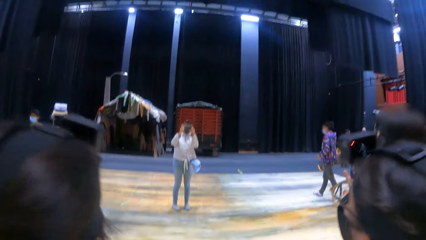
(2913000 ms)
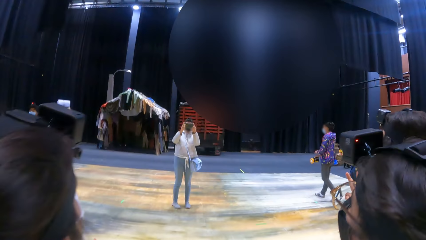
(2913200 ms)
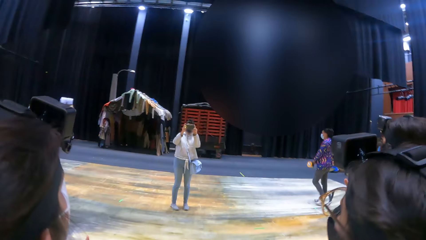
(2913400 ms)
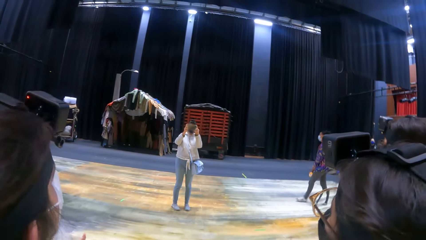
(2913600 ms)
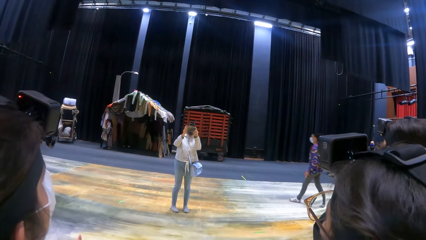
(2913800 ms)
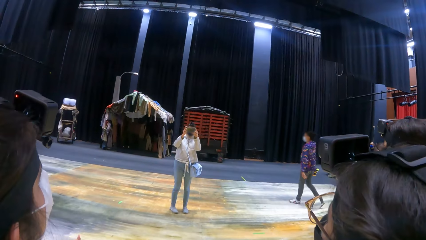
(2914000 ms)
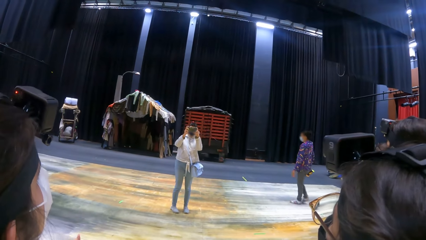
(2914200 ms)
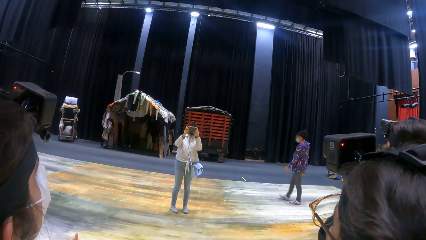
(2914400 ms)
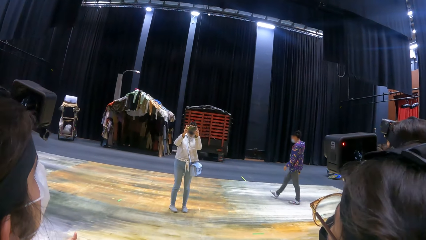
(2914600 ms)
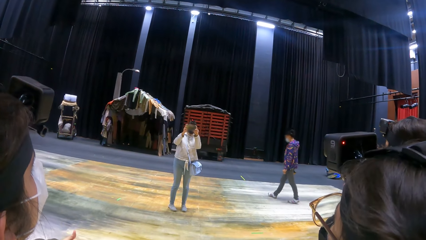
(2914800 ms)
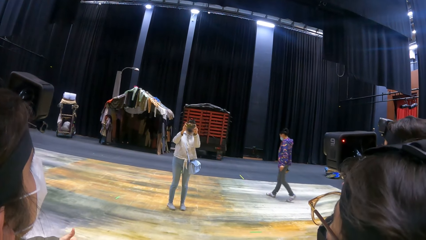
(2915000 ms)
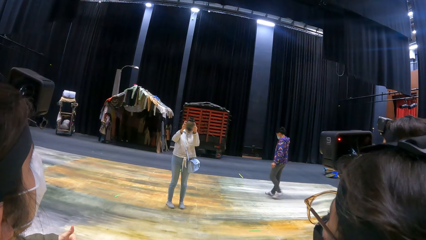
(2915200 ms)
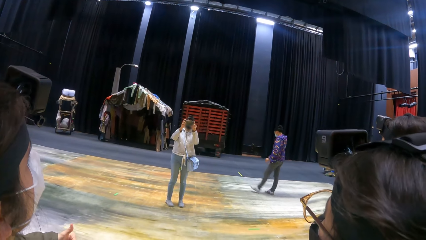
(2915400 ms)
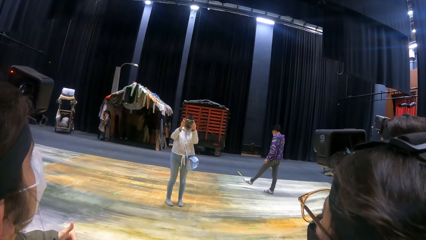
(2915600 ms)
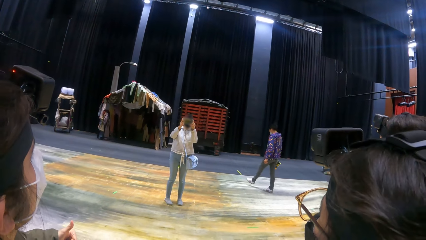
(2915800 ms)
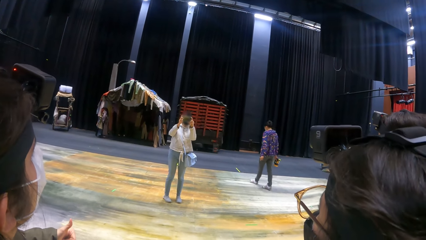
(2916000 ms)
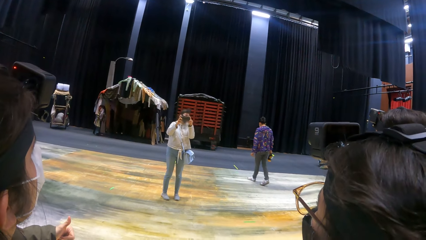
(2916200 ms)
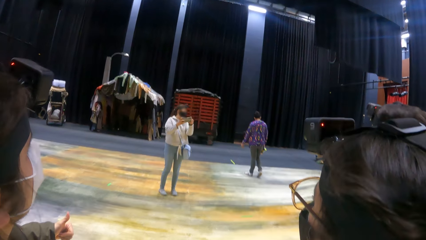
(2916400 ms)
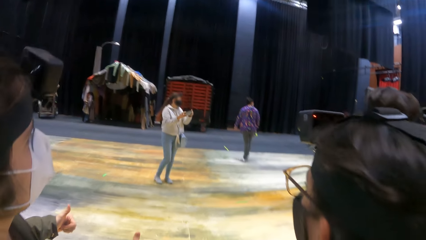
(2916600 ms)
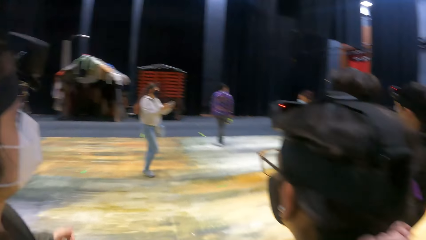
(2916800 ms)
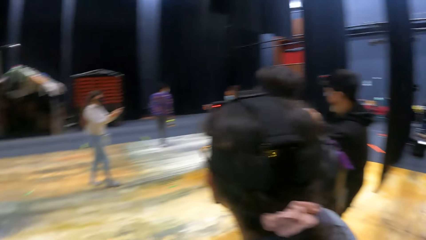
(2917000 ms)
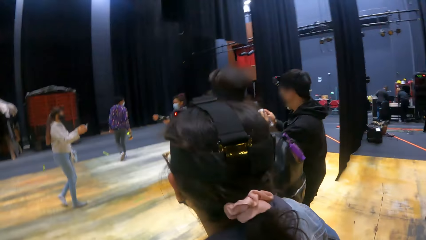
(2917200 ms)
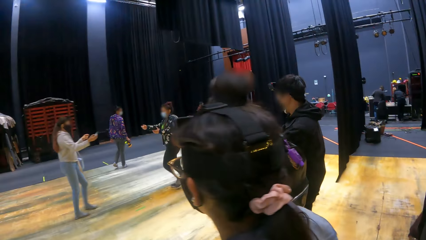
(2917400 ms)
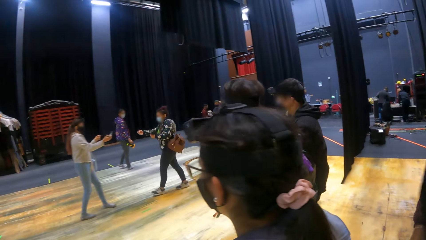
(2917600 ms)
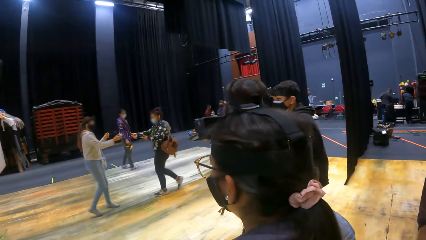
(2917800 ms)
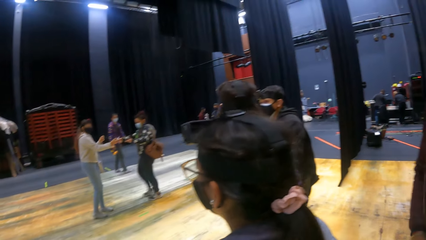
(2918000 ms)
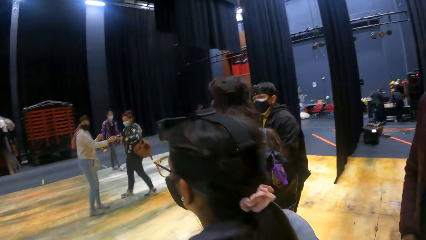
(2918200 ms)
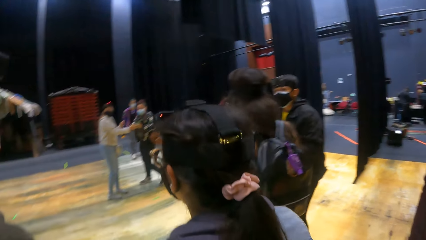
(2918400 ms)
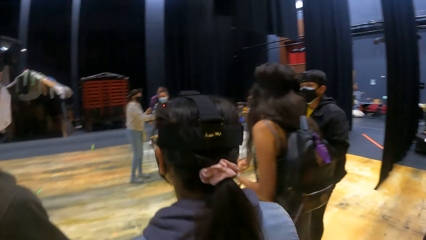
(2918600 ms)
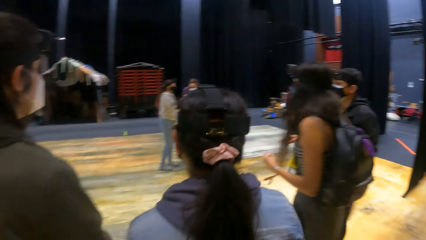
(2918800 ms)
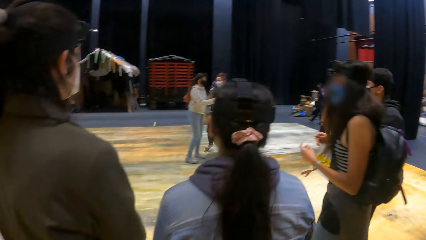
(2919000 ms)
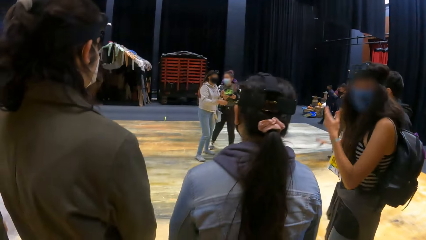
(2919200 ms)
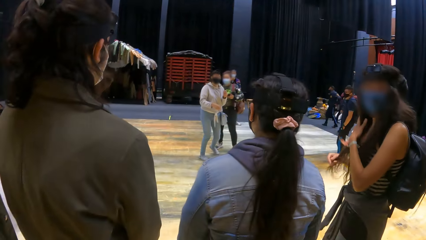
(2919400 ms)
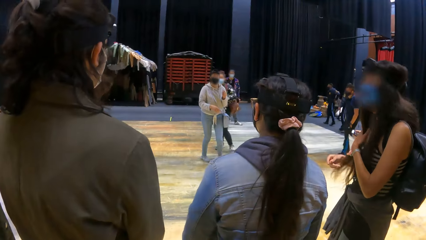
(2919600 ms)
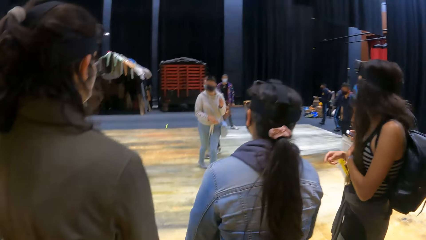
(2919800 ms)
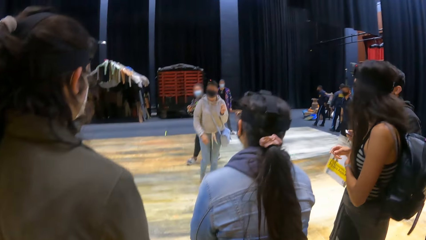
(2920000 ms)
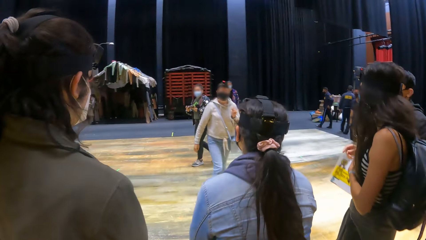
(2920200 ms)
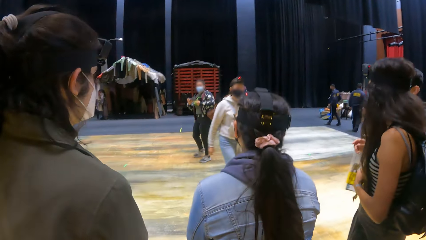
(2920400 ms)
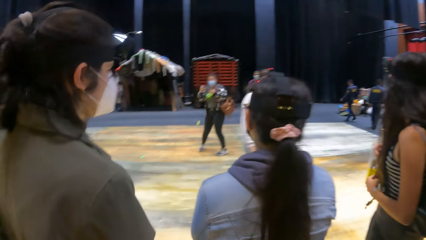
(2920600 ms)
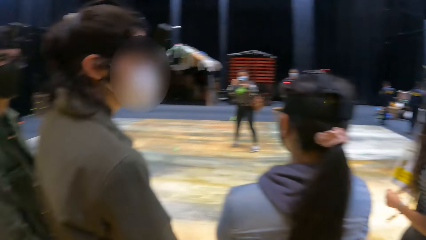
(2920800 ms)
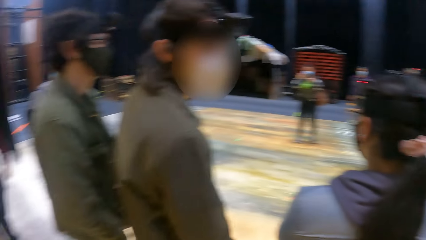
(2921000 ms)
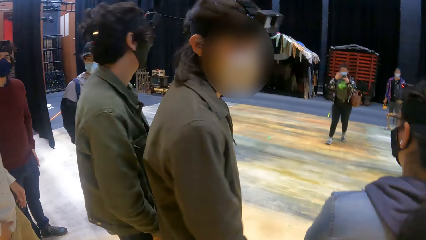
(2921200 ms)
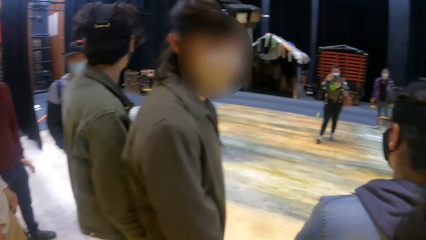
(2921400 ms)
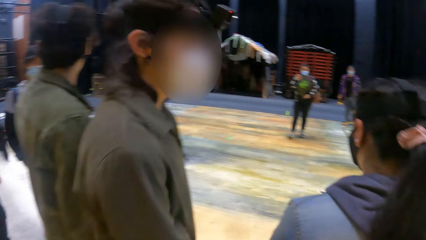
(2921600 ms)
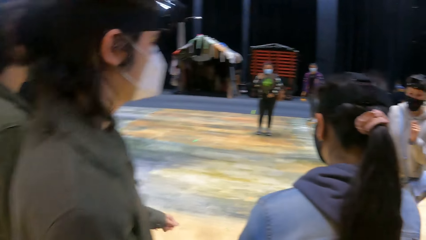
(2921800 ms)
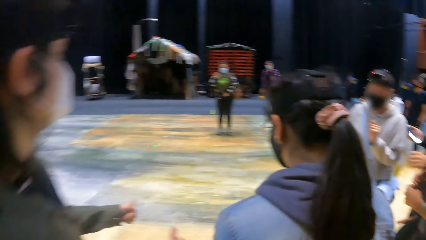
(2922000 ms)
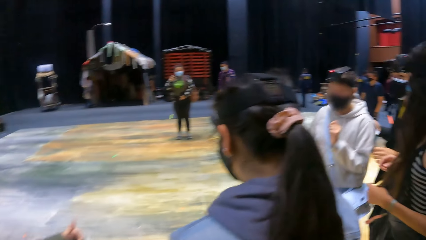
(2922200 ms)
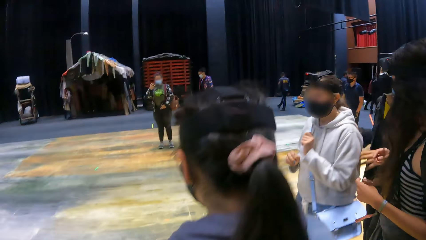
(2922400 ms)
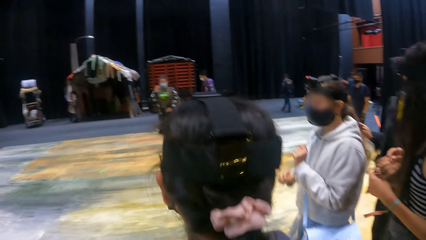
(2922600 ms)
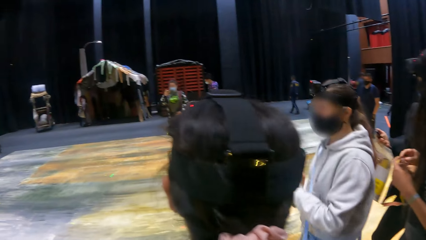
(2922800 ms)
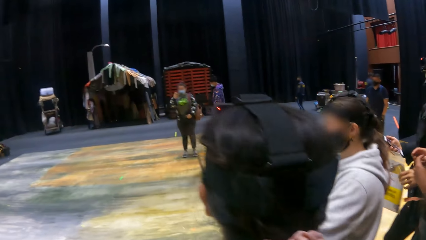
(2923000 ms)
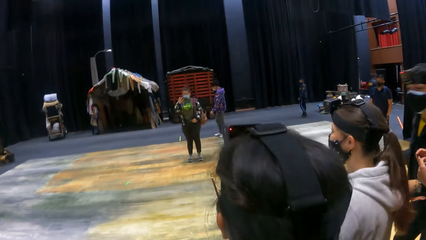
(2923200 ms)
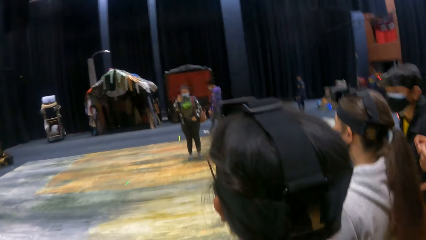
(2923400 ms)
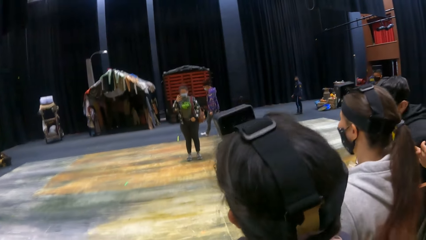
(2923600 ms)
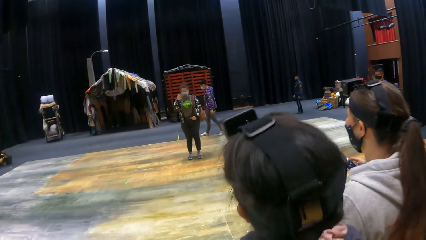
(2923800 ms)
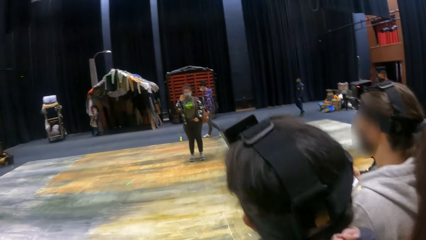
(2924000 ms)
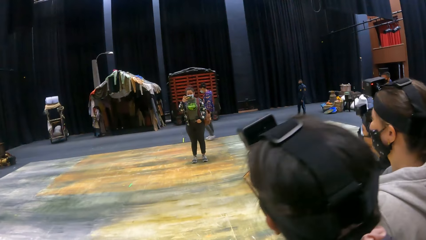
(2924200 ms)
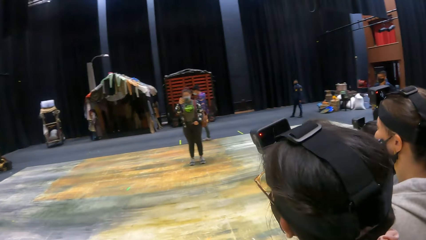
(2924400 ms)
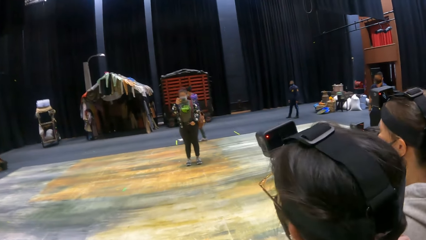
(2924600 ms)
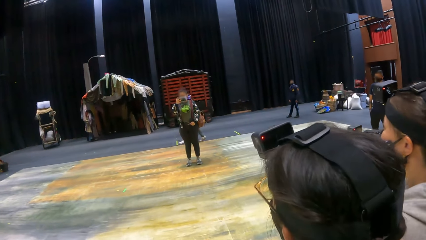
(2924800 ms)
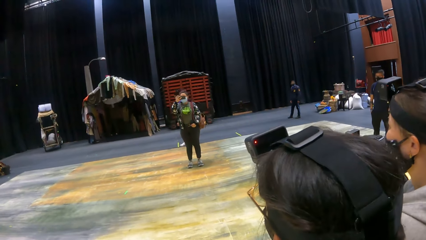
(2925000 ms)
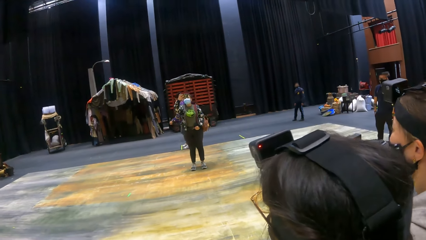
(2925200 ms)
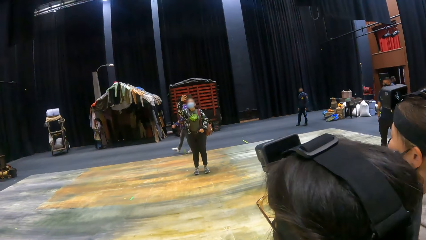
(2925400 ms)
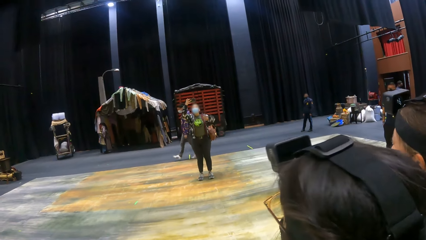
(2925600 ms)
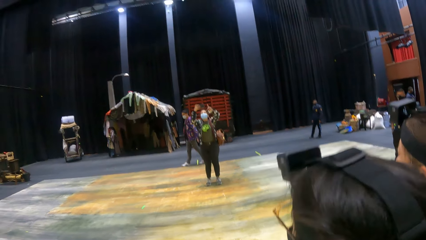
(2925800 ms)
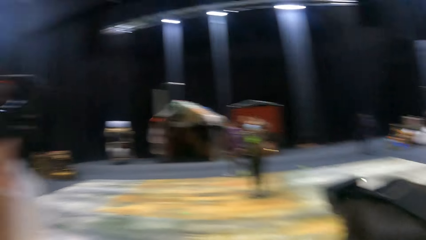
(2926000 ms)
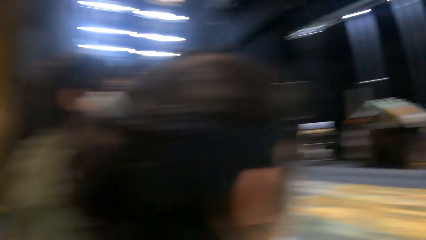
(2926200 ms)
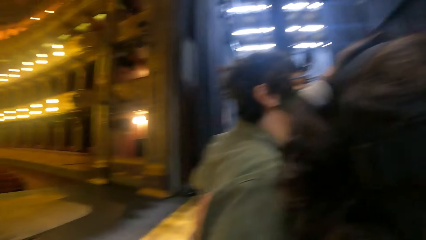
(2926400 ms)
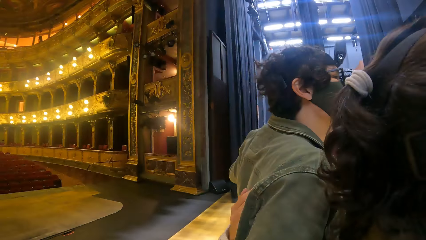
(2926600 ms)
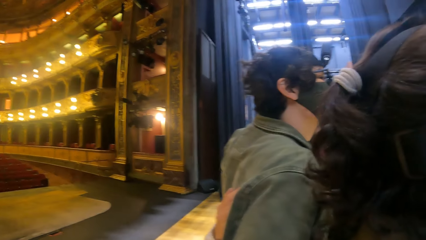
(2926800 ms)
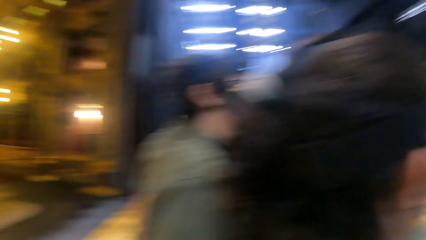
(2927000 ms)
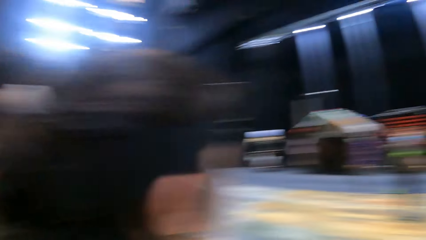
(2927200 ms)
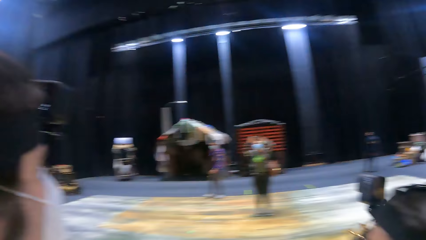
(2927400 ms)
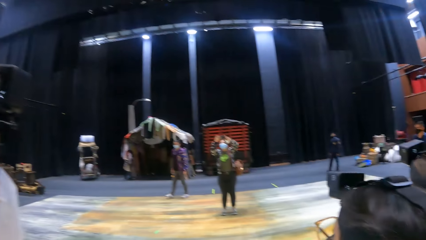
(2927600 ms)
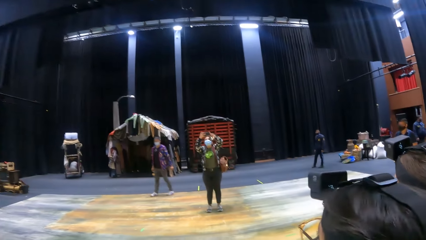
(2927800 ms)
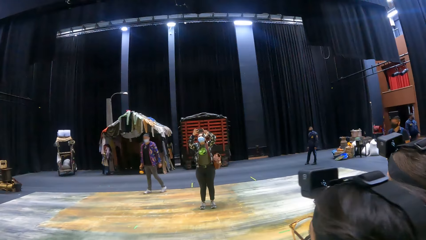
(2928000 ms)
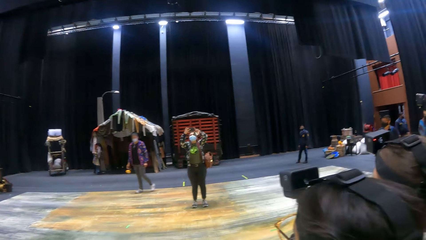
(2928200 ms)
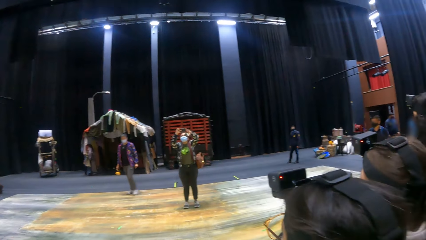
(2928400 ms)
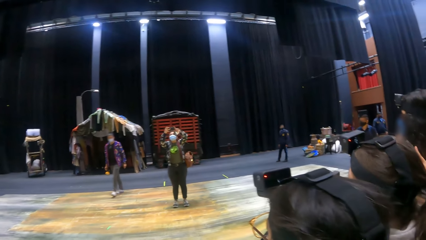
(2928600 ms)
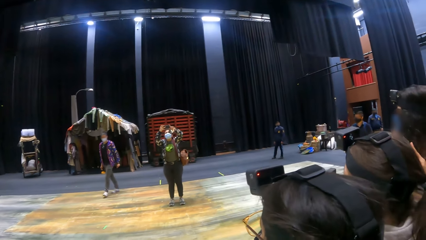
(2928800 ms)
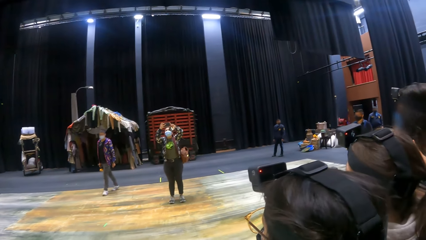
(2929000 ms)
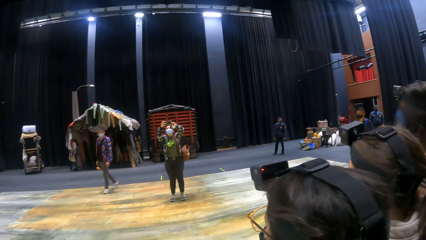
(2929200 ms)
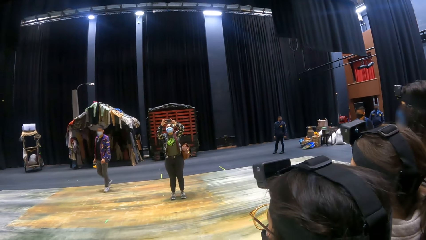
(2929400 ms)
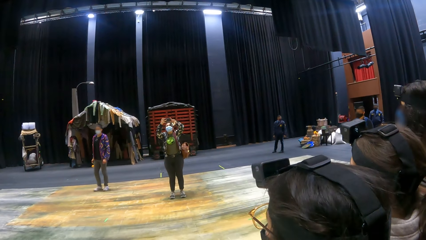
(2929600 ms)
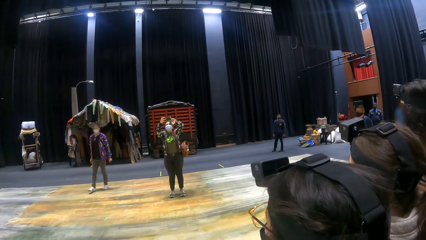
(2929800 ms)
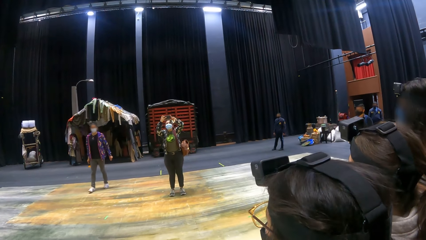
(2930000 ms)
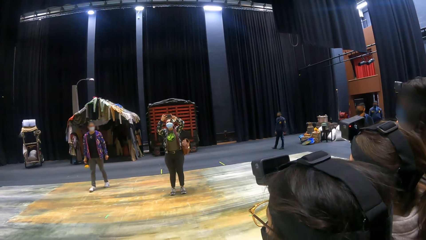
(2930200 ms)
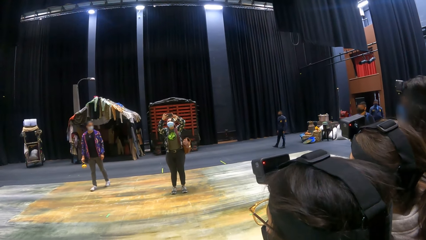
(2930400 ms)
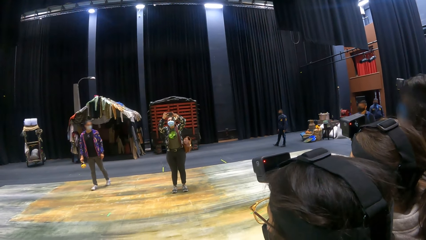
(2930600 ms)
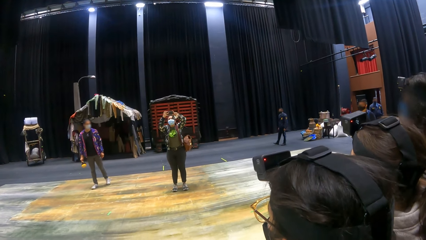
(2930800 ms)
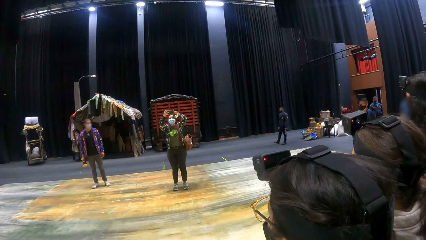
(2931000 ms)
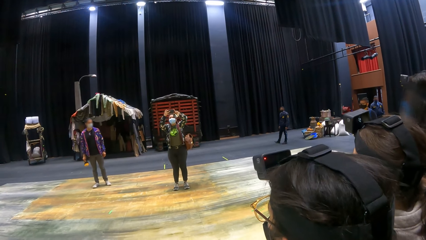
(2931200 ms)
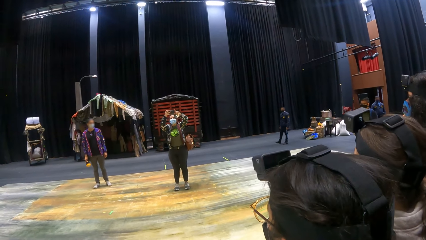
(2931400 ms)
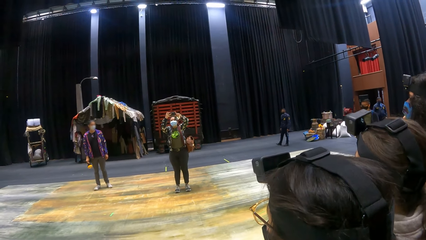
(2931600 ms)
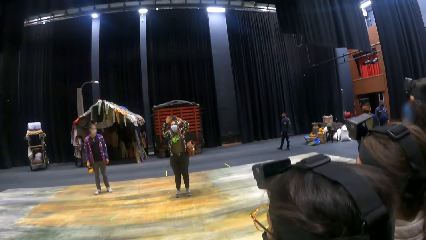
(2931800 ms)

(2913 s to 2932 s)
A person takes a photo with a phone. Another person walks around the stage. The first person gives out the phone. A woman strokes her hair with her left hand. The first person walks around. A third person takes a photo with a phone. Another woman interacts with the group of people with her phone in her right hand. The camera wearer looks around. The second woman interacts with the group of people with her phone in both hands. The third person takes a photo with the phone.
